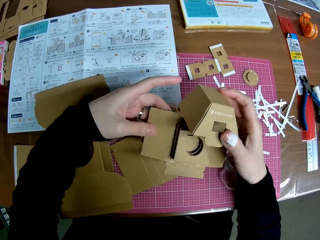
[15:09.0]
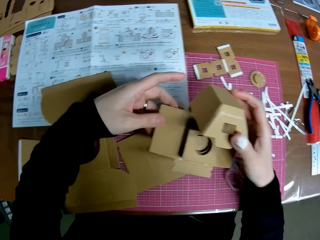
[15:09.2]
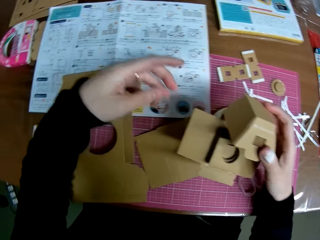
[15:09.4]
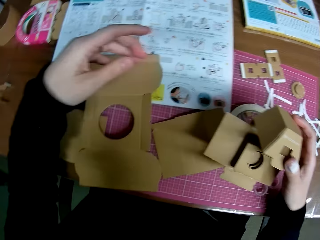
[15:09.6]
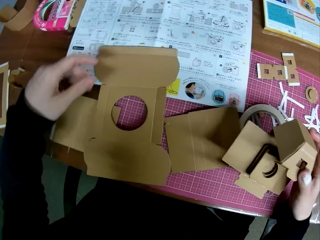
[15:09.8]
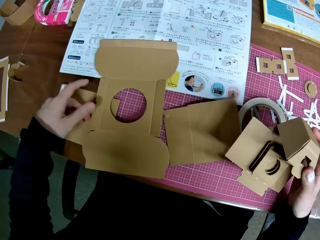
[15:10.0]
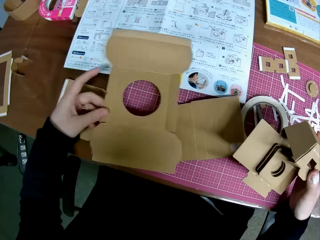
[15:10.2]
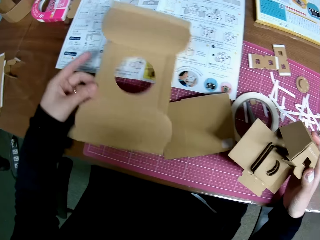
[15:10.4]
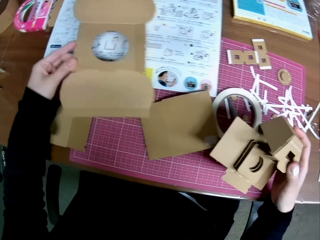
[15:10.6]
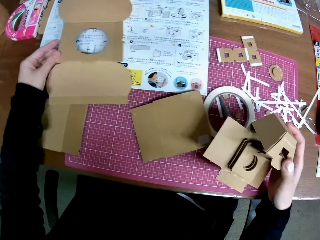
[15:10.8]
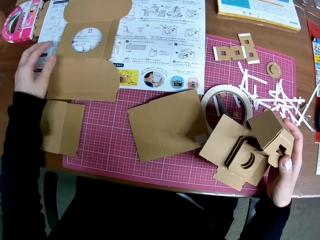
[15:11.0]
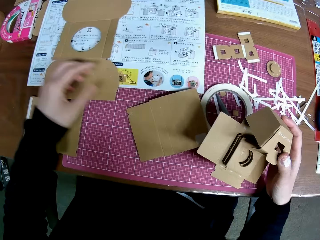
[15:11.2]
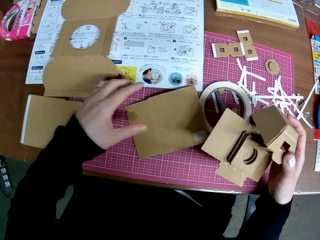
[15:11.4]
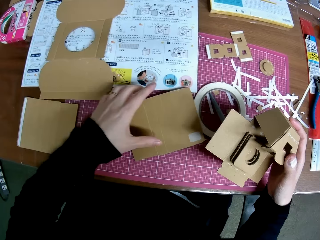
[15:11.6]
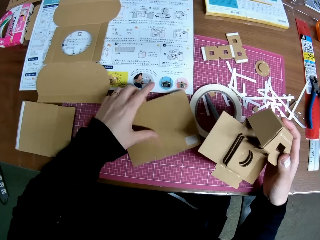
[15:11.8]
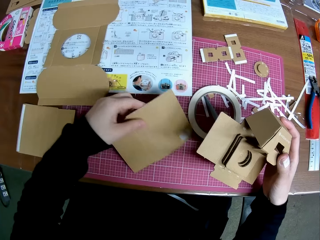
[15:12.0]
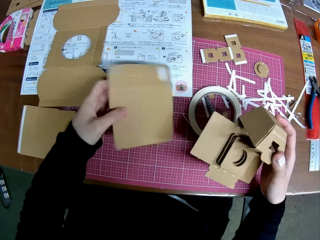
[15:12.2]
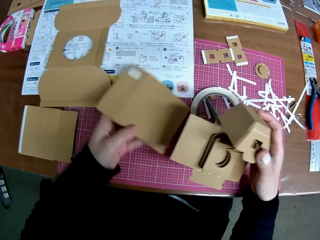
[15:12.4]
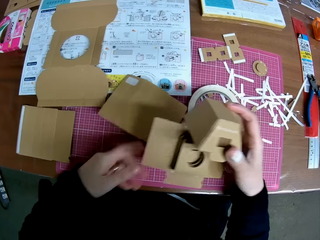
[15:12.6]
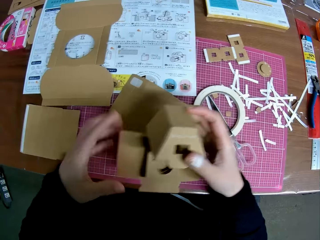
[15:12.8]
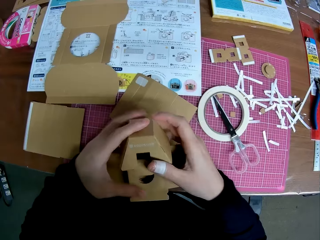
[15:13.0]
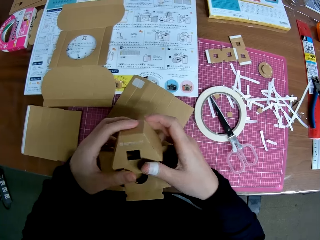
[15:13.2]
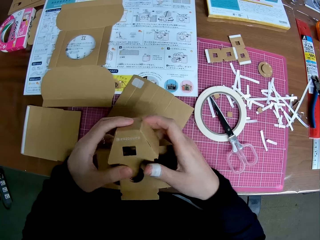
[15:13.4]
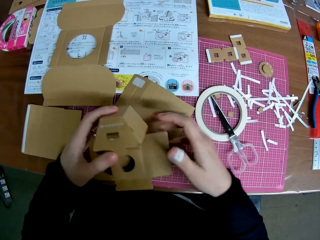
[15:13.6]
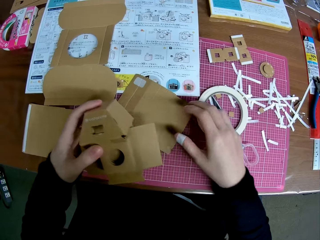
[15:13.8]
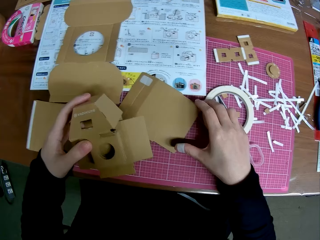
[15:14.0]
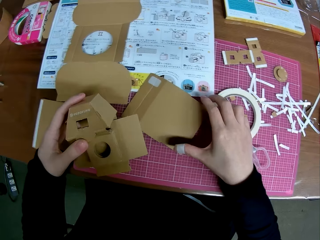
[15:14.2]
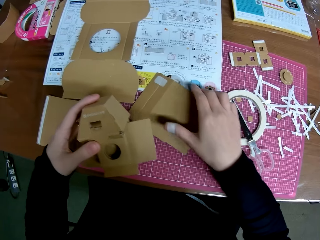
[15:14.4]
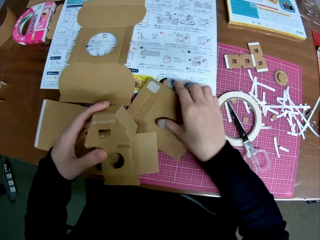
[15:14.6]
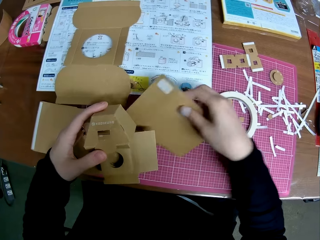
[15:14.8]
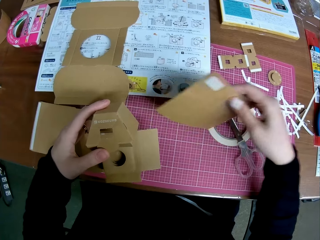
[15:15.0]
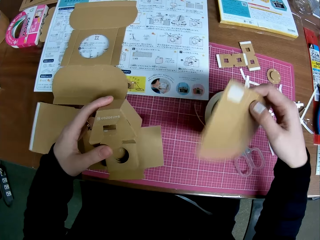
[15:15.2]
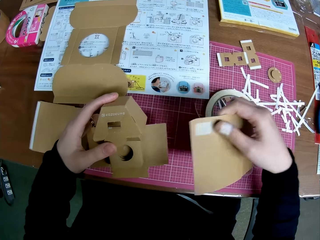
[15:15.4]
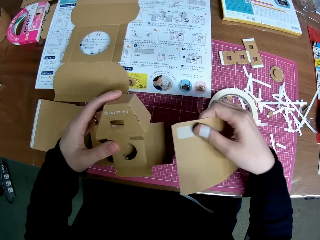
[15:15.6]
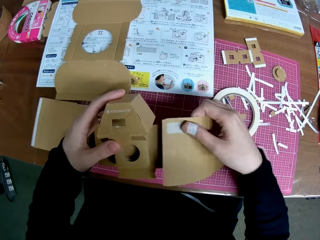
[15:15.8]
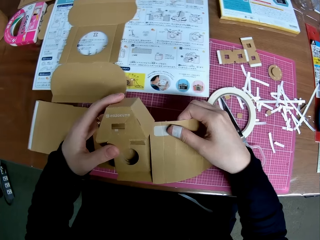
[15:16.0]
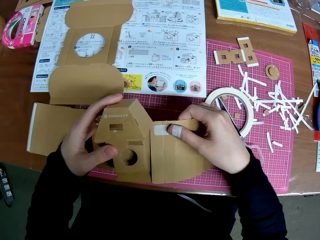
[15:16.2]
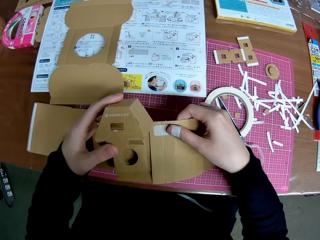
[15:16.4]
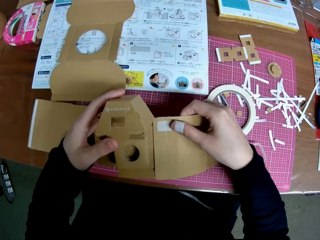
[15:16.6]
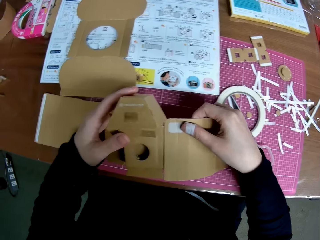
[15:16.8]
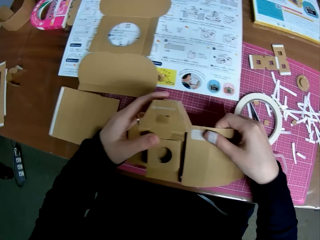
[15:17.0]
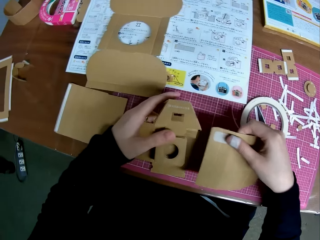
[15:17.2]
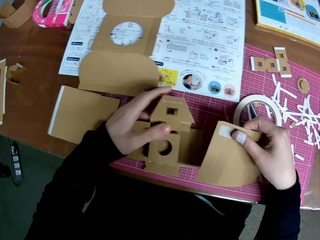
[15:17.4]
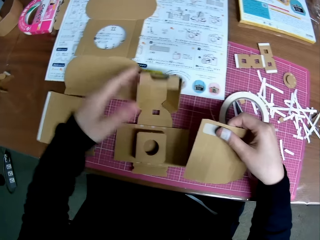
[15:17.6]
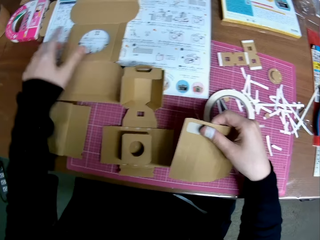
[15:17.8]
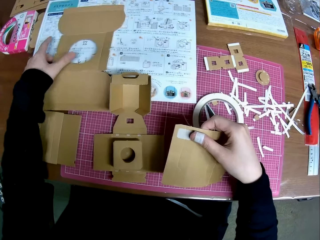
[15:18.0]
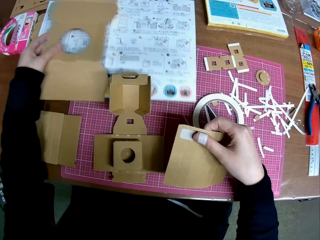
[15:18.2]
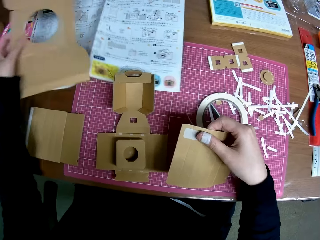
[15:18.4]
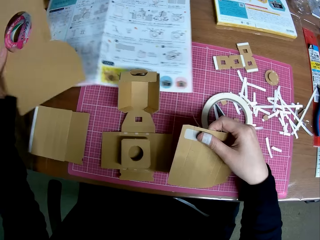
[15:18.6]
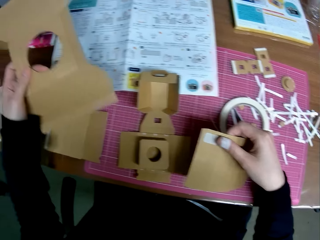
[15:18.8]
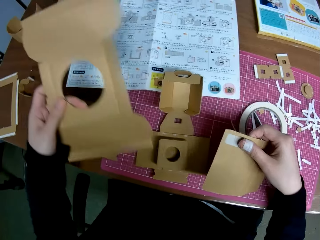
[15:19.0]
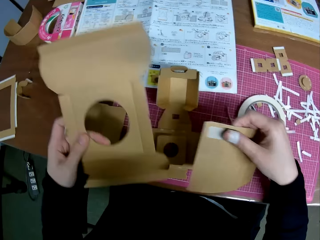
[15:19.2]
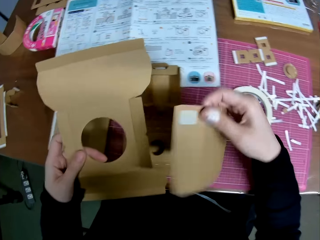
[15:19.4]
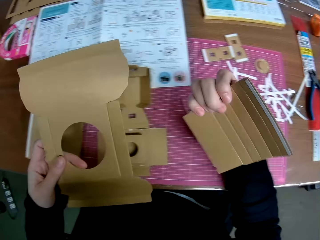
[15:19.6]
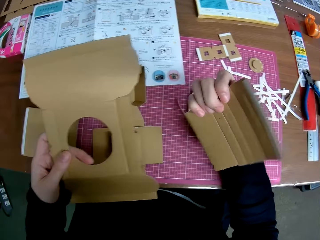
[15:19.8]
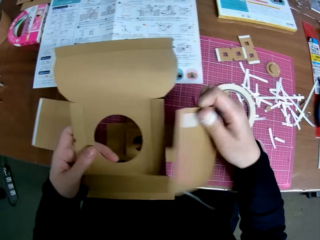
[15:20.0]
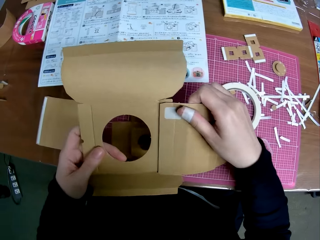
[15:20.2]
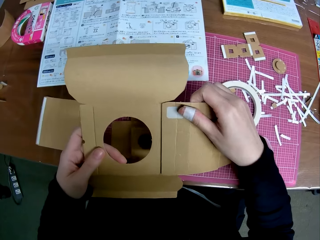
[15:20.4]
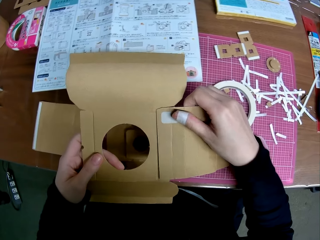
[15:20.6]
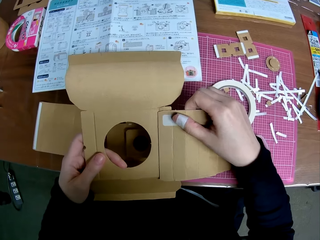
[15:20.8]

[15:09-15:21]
The camera wearer picks up another carton piece or carton craft. They place the carton craft on the table. They pick up another carton piece. They place the carton craft on the table. They handle the carton craft. They reassemble the carton piece. They pick the carton craft. They place a shaped carton craft on the table. They pick the carton craft.

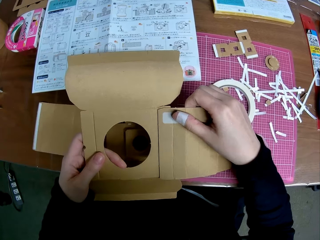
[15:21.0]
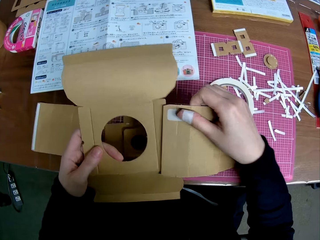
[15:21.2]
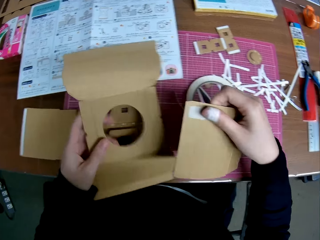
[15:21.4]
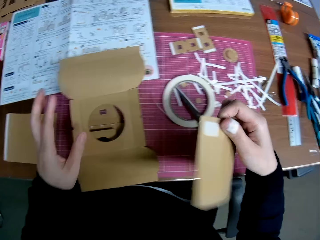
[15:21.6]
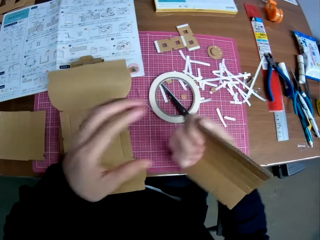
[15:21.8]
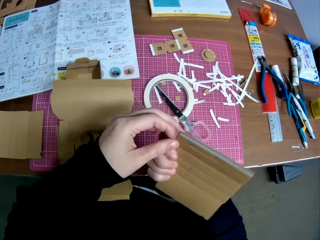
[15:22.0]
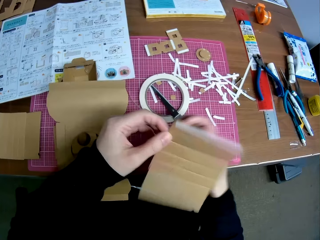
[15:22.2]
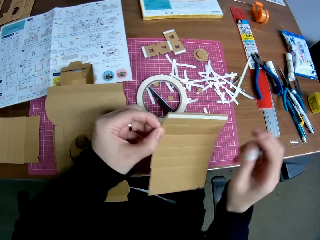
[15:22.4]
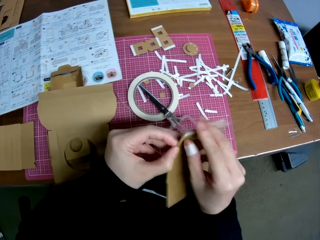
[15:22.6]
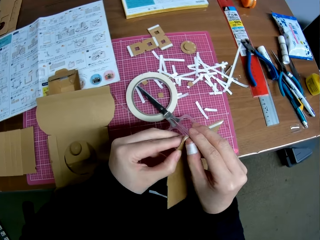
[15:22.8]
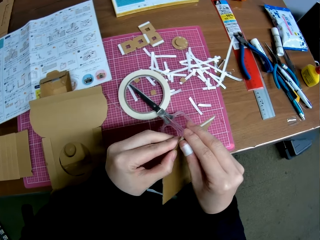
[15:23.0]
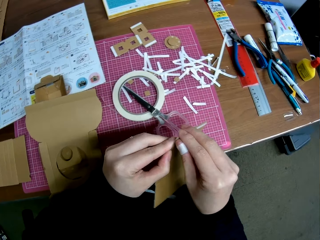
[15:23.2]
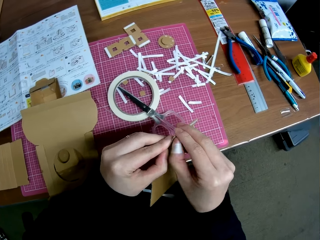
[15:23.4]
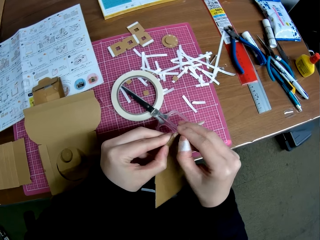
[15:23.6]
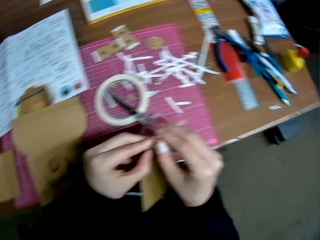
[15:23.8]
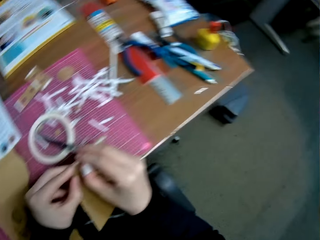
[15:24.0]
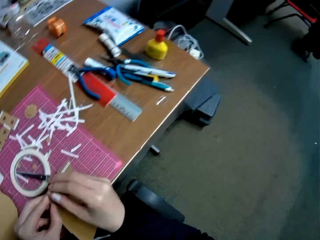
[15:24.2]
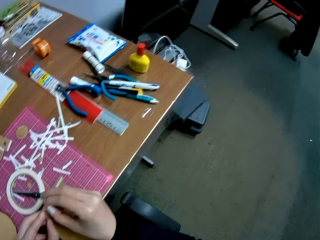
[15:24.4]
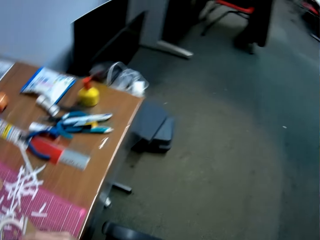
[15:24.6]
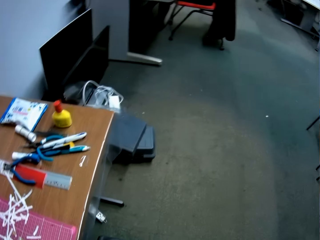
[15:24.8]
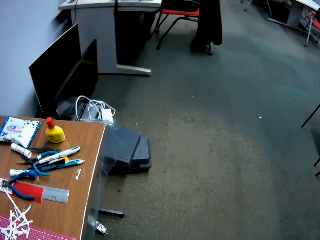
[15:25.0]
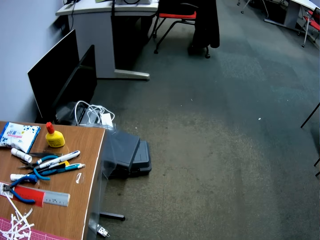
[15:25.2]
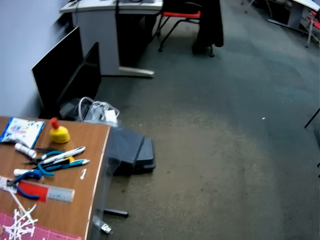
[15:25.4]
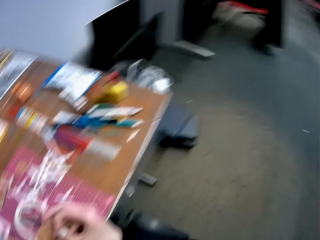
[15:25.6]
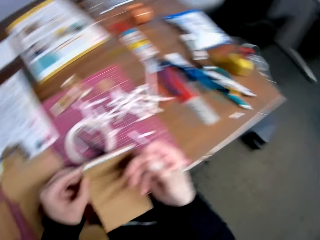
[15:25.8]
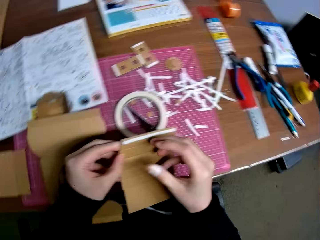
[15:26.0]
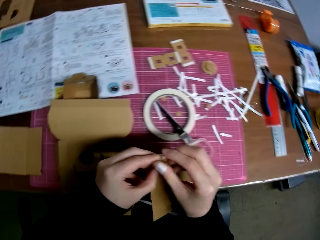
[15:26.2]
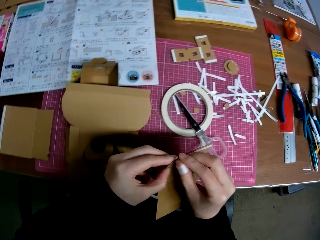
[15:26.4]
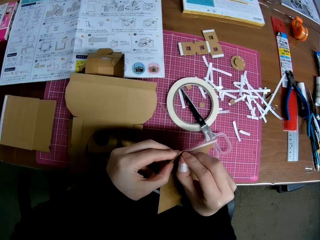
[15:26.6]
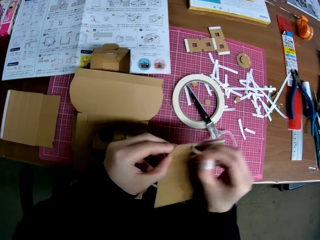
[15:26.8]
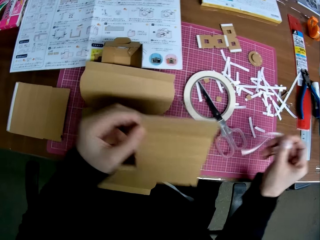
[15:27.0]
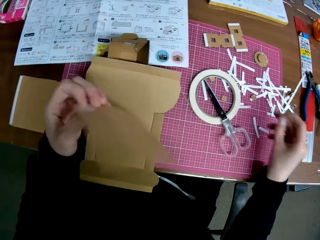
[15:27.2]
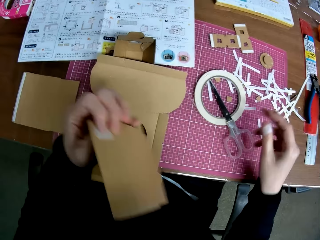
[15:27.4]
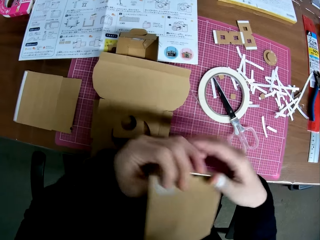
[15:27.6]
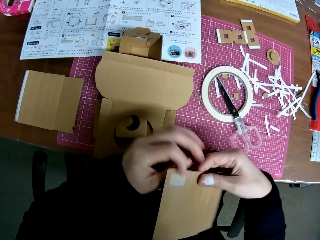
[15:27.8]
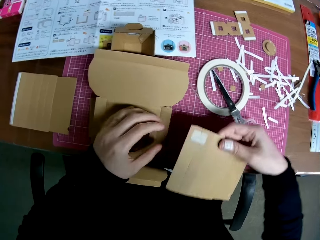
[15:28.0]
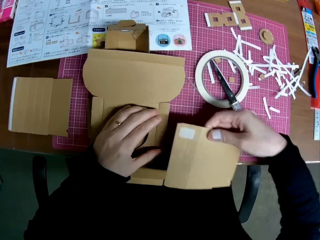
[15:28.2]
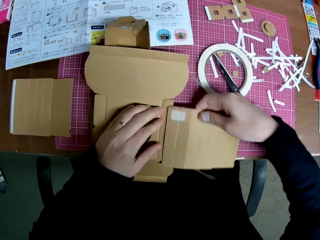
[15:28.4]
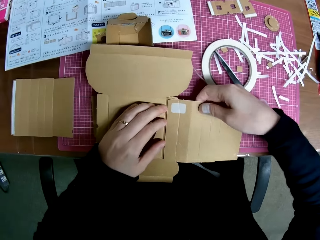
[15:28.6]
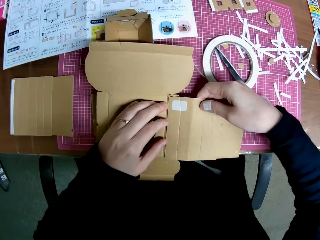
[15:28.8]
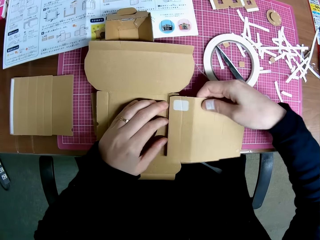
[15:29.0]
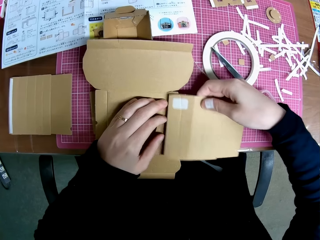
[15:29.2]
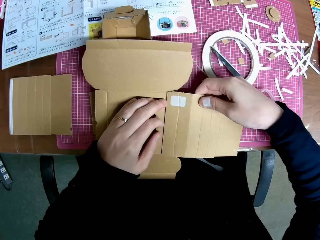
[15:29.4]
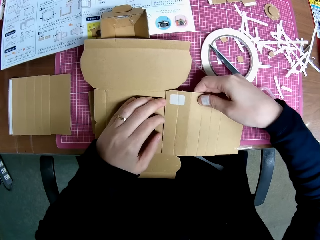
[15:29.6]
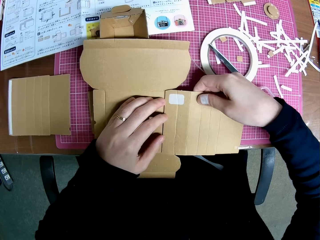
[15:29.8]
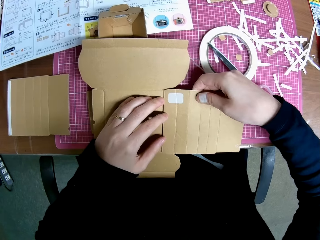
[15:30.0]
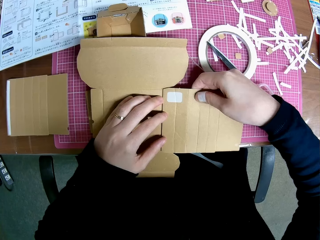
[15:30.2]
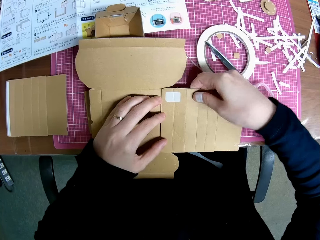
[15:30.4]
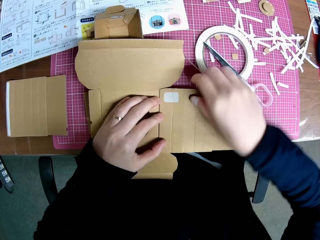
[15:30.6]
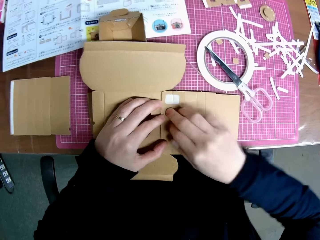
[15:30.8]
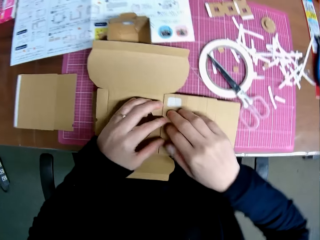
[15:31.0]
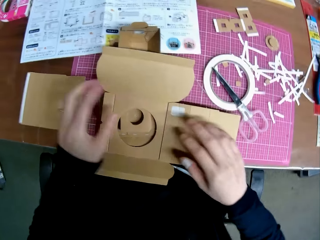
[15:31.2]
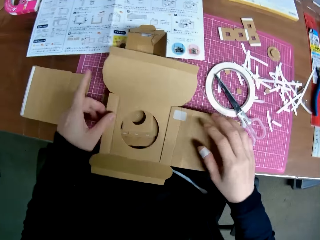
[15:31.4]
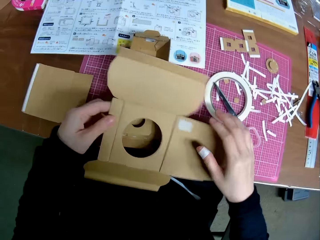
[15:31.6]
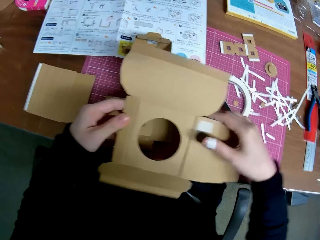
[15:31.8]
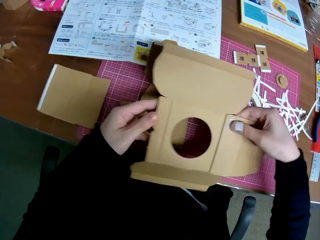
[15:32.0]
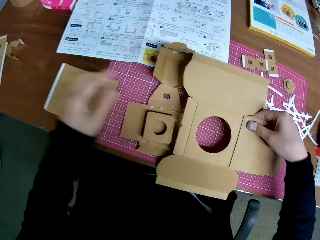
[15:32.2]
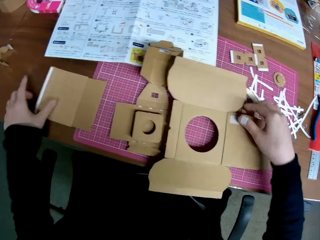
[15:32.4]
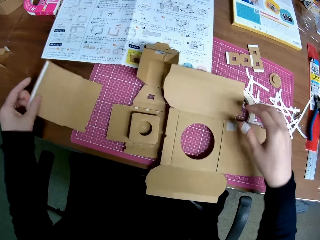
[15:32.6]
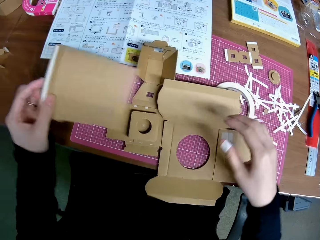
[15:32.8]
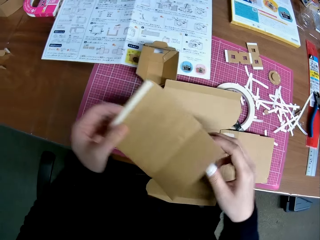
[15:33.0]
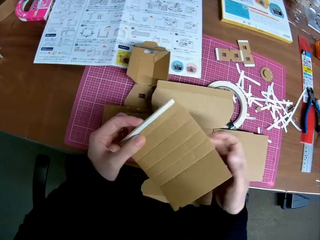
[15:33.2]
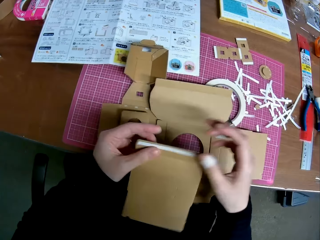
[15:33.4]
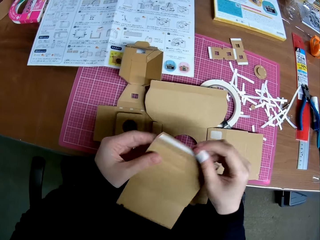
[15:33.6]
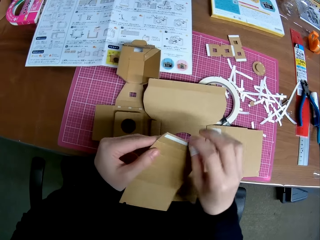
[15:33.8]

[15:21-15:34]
The camera wearer places a carton craft on the table. They remove the tape on one of the carton pieces. They remove a sellotape from the carton craft and throw the sellotape on the table. They reassemble the carton piece. They stick the carton craft on another carton craft. They pick up the carton craft, place the carton craft on the table, and pick up the carton craft.
